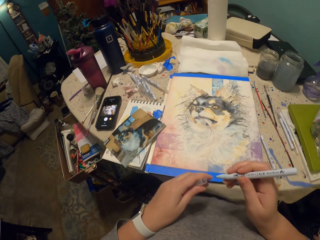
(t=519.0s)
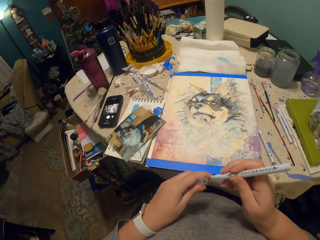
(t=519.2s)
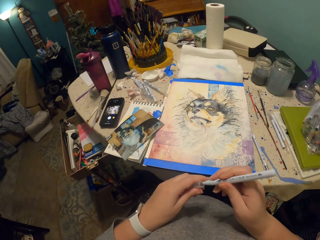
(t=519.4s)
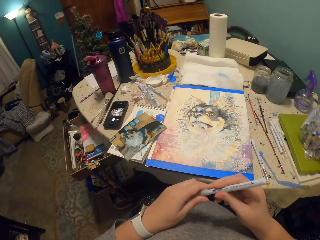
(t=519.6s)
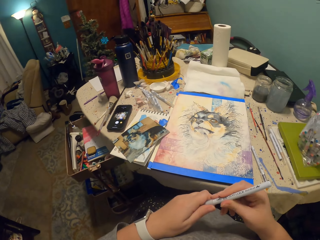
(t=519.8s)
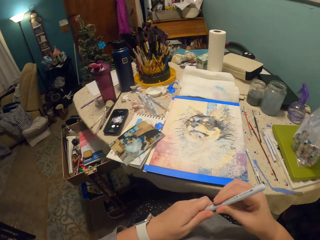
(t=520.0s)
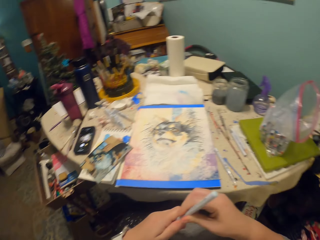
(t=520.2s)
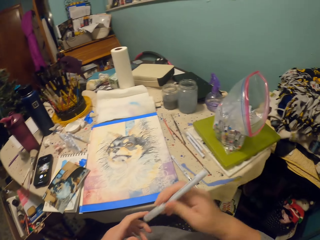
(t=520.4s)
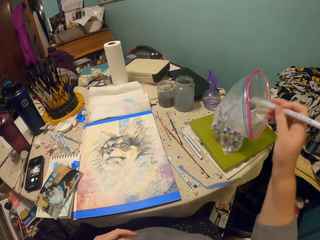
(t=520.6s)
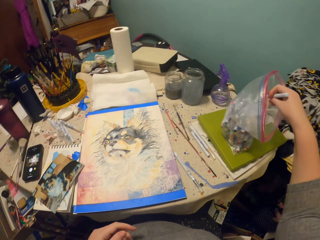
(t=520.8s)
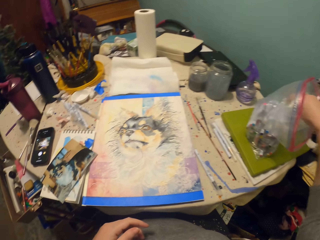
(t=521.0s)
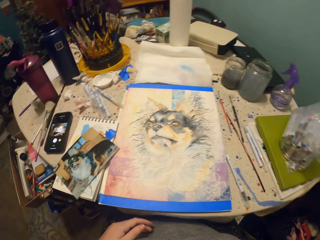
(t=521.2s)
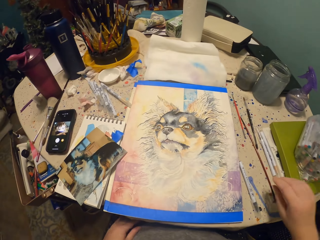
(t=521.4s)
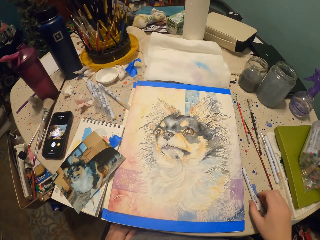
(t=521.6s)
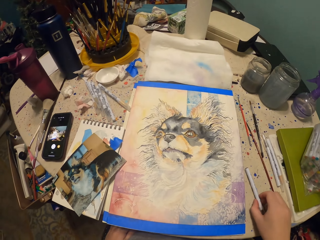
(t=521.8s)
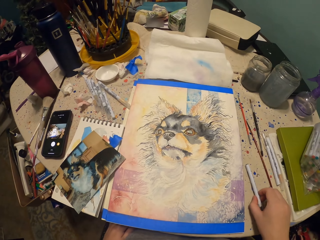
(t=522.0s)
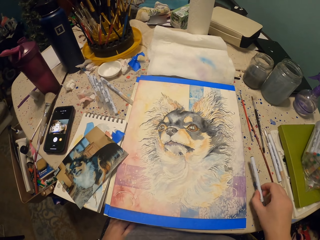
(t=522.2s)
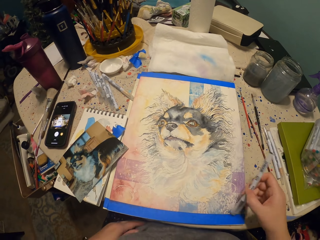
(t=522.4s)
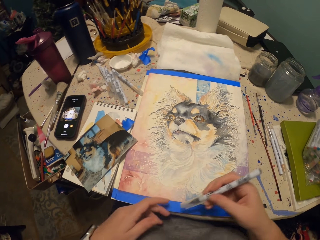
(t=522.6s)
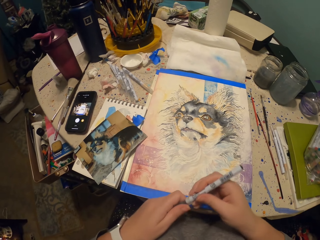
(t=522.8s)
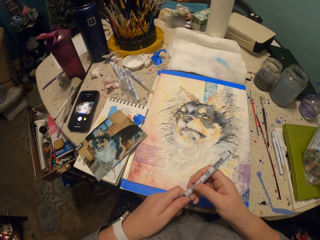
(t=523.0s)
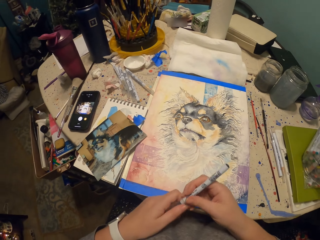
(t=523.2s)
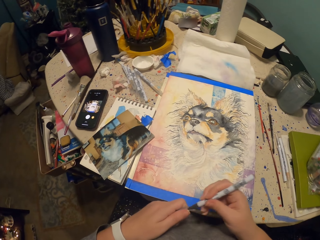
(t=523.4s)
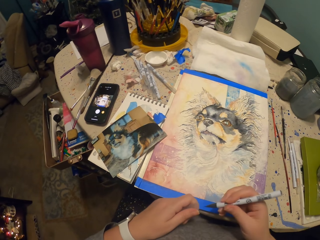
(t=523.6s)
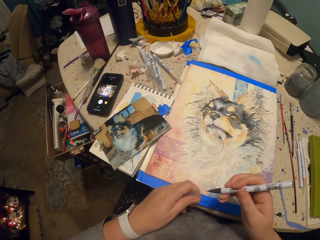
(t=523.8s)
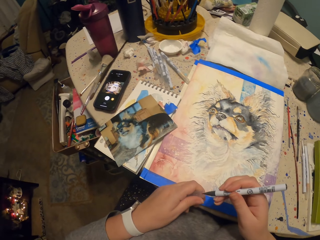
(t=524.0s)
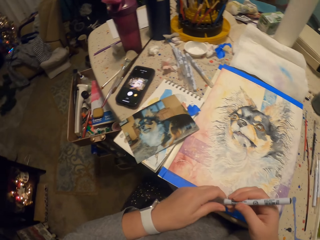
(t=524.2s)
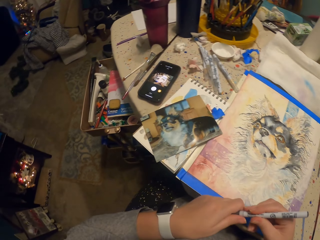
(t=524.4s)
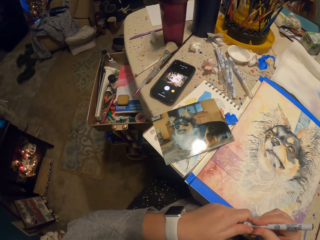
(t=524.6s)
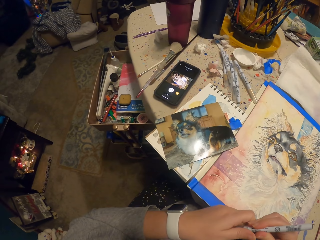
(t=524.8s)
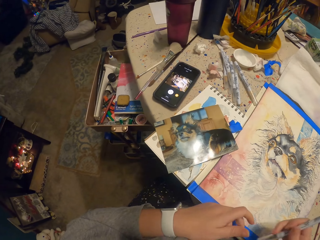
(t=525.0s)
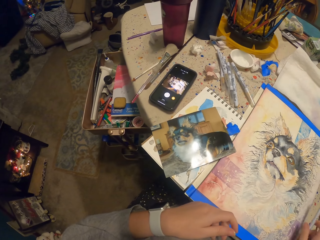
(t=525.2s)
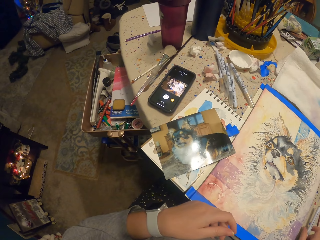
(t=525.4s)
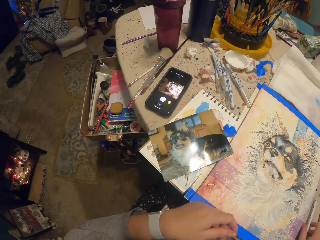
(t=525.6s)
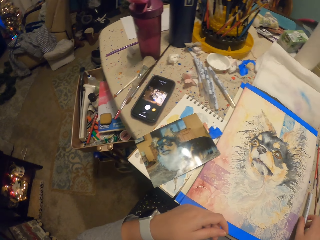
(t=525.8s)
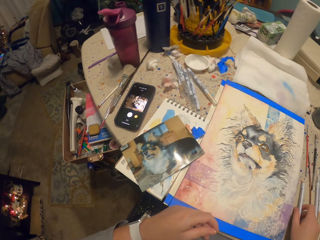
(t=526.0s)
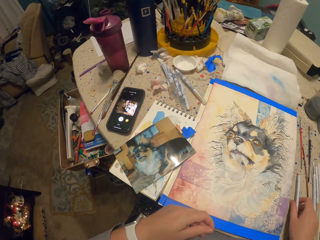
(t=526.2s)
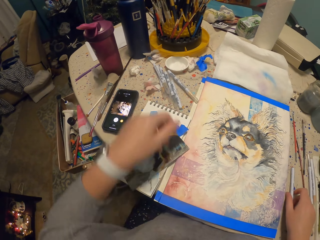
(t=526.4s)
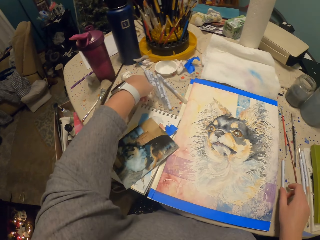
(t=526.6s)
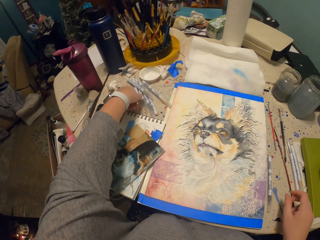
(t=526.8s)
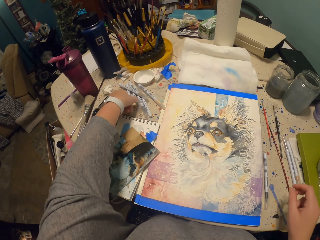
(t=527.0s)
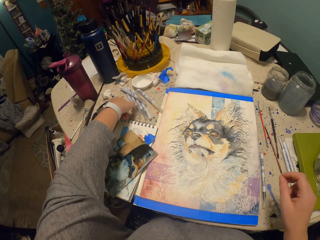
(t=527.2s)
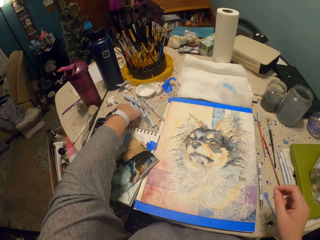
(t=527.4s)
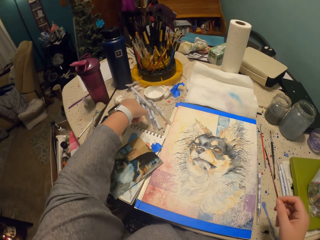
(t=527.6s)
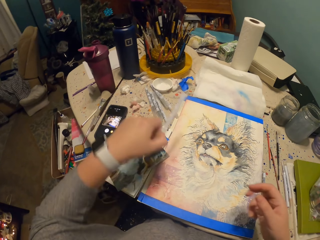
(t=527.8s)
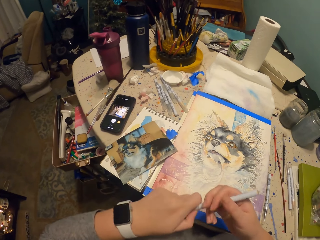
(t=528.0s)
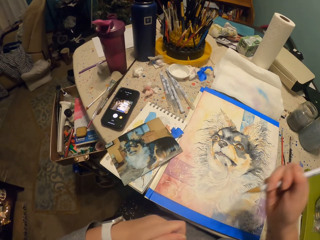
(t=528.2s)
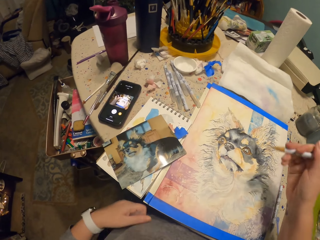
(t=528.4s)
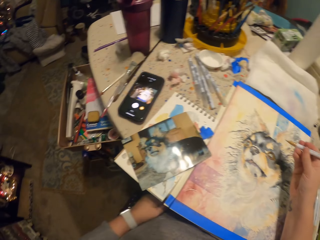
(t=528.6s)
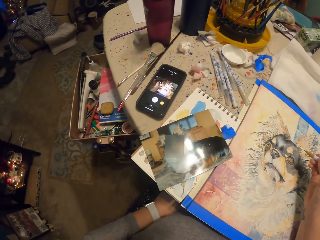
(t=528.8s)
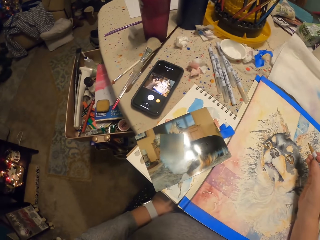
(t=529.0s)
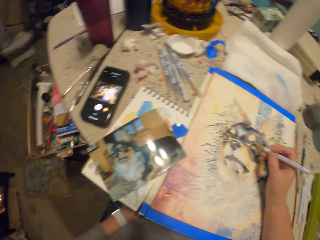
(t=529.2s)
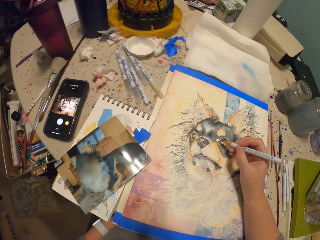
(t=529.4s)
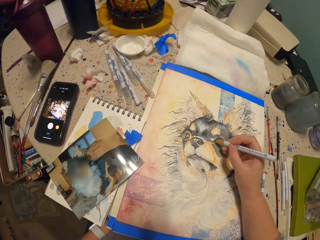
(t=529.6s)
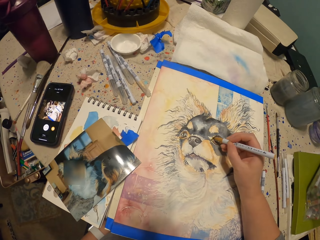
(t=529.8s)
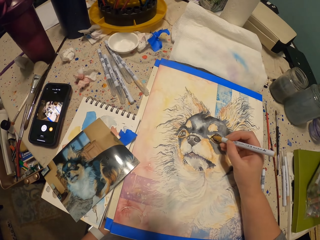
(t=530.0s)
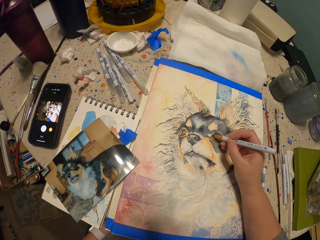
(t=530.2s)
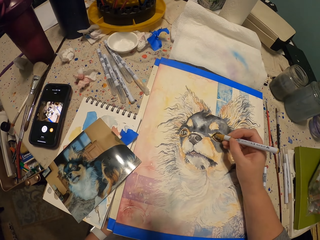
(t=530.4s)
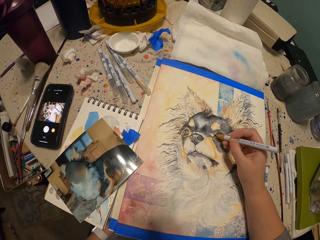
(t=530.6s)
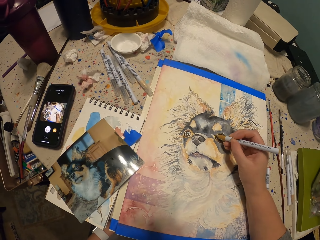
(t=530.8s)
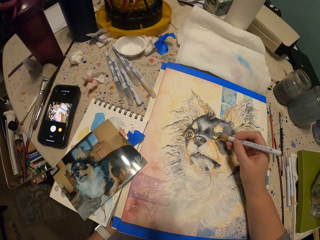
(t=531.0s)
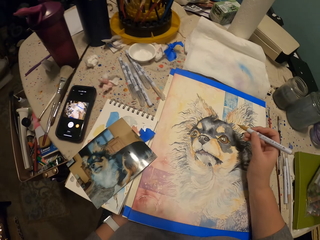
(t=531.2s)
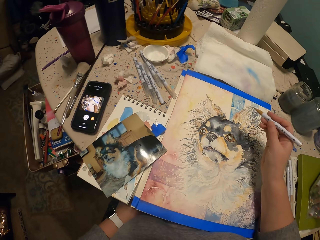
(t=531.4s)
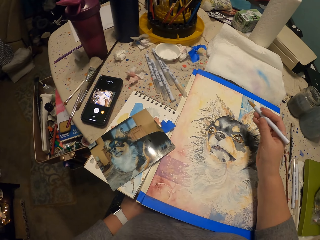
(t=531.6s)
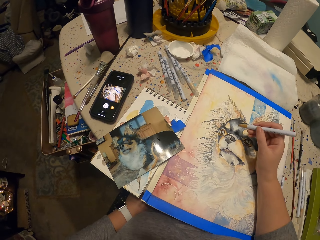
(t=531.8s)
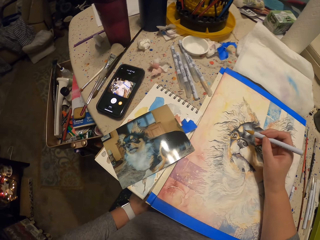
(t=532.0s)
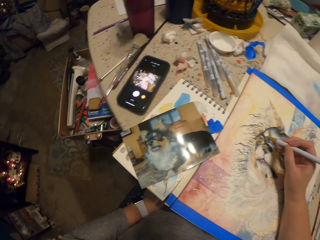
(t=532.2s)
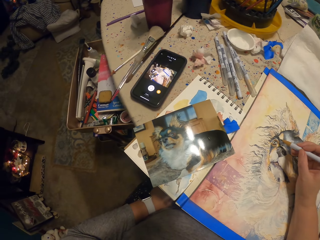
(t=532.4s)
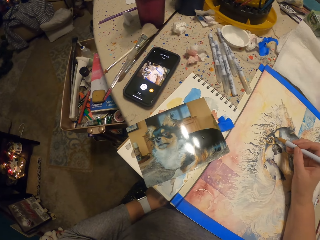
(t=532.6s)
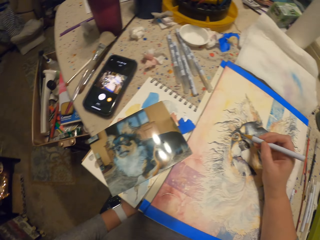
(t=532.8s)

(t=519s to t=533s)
The camera wearer closes the pen with a lid. They put the pen in the pack. They pick up a pen from the table. They remove the lid. They close the pen with the lid. They put the pen down on the table. They pick up a pen from the table. They remove the lid. They draw with the pen.

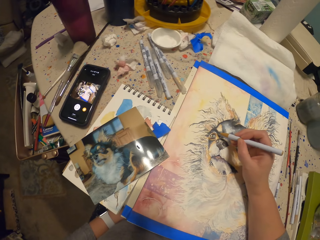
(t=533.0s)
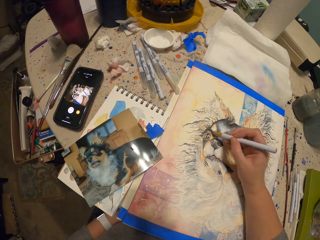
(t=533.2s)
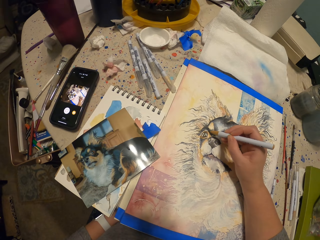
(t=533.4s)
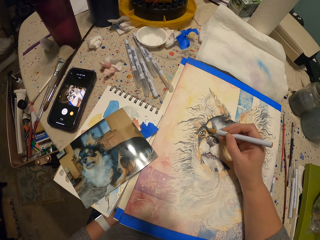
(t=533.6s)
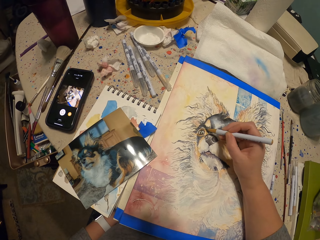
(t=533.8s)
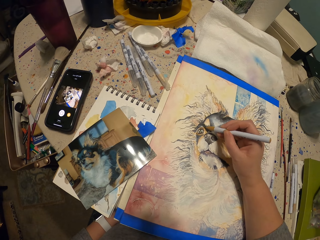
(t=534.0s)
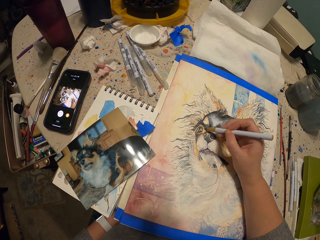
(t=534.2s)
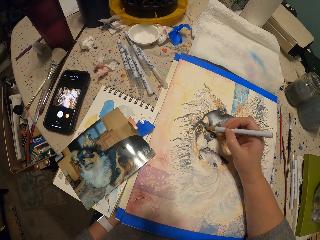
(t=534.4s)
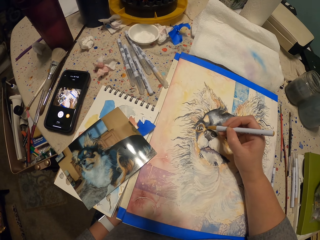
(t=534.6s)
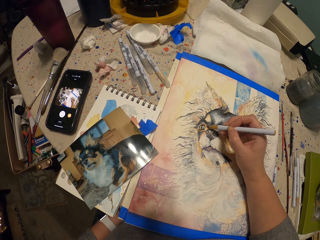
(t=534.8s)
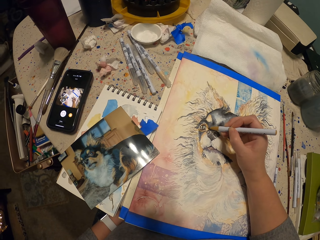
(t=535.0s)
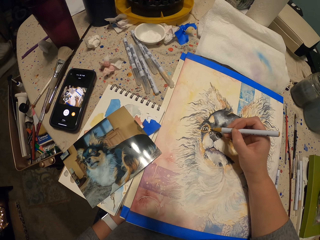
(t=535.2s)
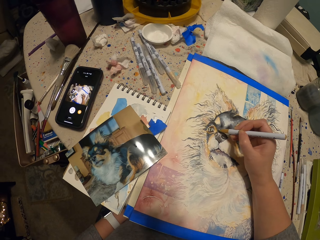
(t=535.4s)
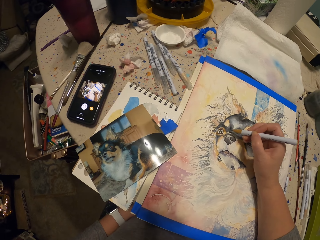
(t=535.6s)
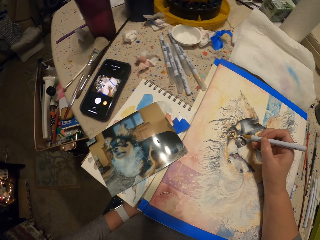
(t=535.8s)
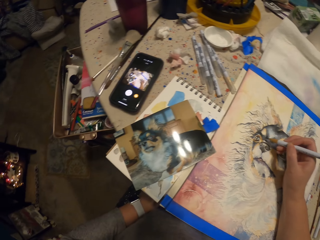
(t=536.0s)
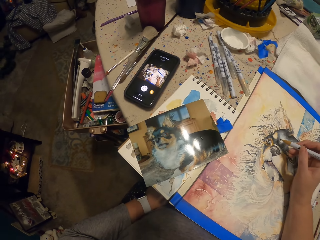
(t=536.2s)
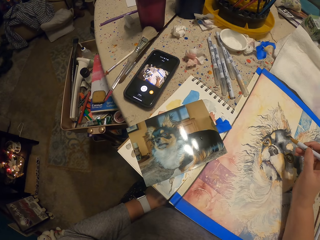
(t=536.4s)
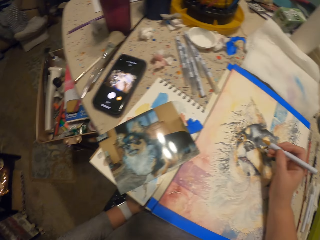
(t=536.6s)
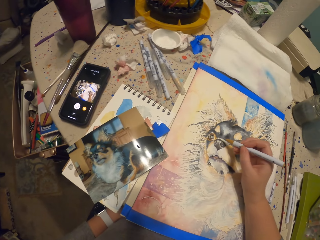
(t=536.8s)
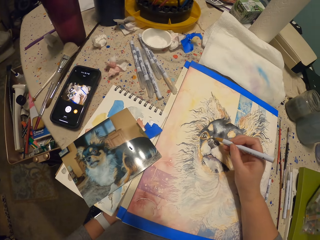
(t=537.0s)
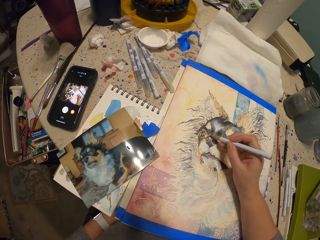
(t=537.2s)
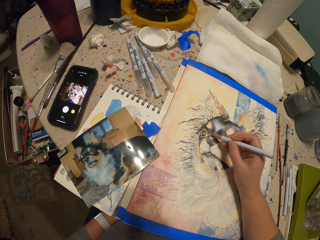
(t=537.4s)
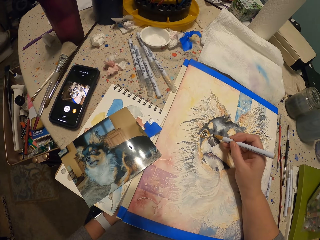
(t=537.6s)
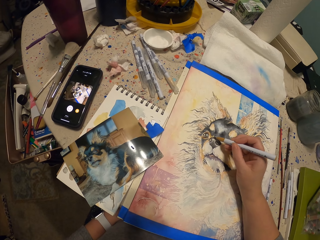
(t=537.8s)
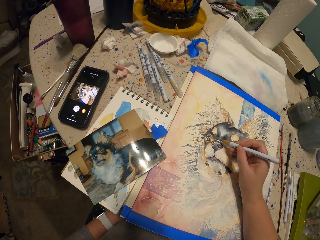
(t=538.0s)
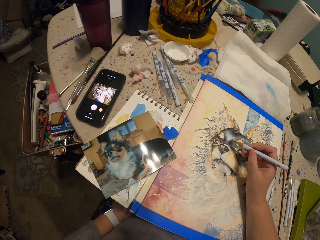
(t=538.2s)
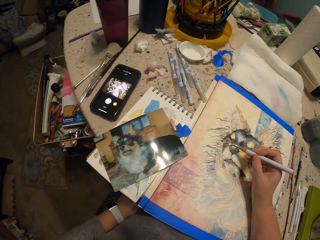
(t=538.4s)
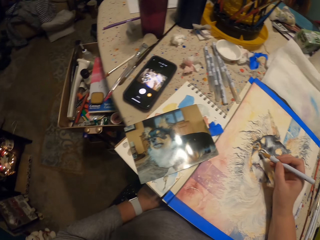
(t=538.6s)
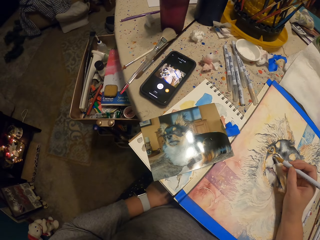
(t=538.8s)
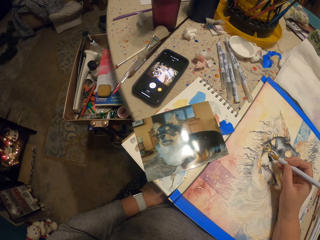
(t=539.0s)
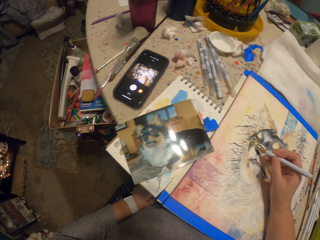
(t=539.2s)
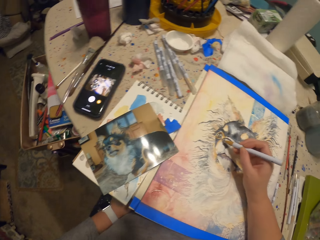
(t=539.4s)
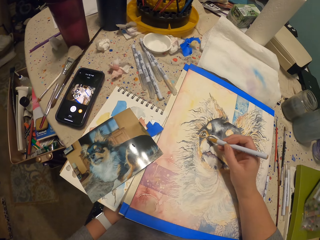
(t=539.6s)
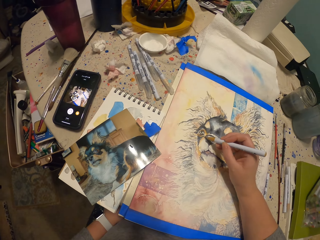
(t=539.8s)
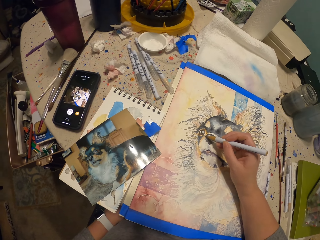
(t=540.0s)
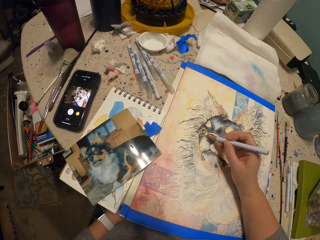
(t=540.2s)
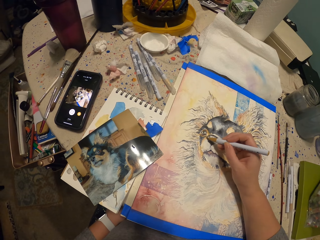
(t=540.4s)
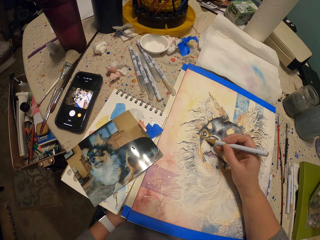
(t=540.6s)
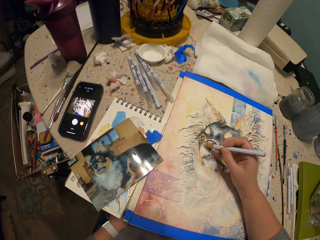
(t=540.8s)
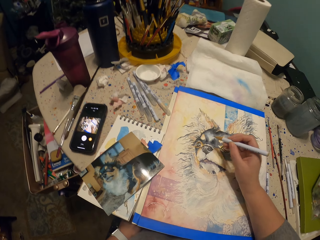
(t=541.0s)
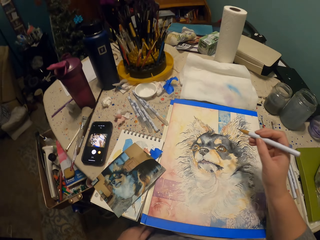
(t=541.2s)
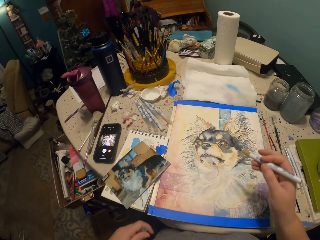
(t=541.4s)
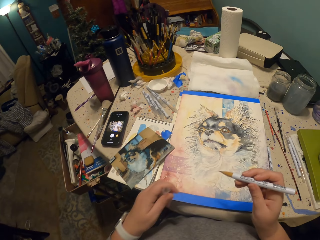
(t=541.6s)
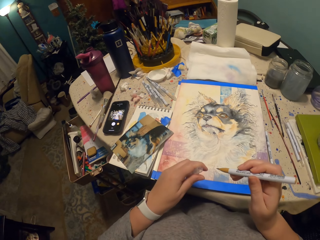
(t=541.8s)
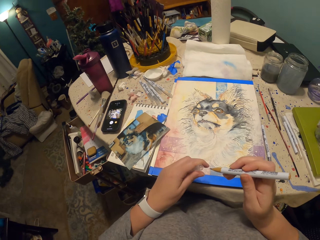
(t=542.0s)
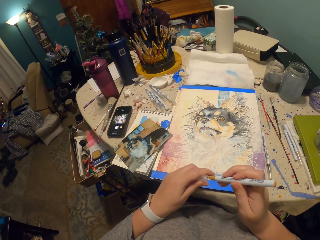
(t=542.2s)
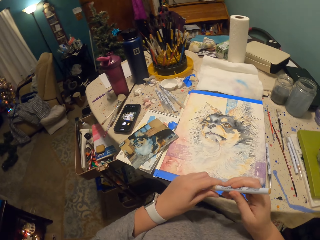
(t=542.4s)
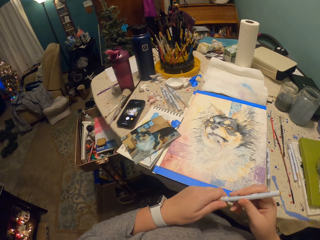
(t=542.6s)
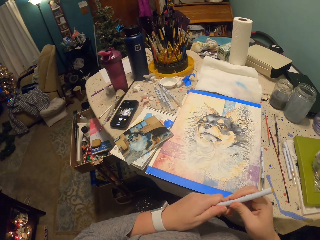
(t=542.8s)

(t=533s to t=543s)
The camera wearer looks at the picture on the table. They paint using a pen. They close the pen with the lid.
